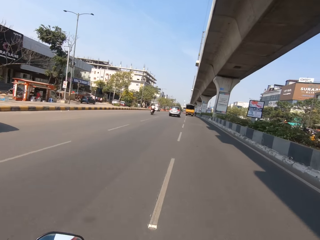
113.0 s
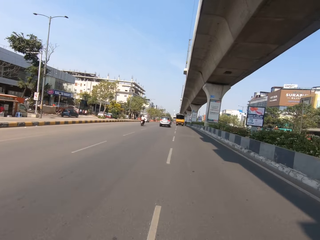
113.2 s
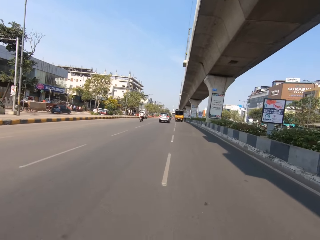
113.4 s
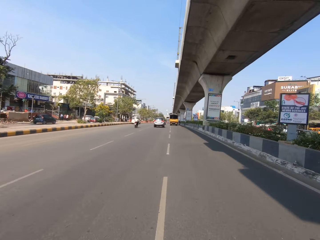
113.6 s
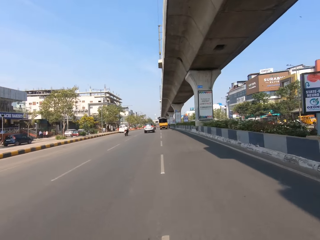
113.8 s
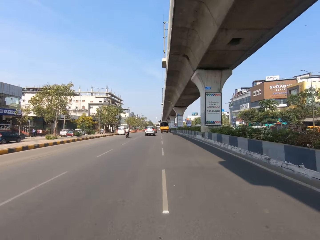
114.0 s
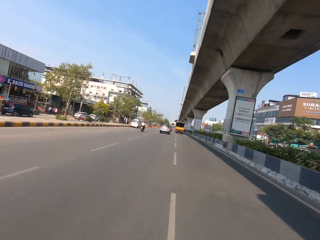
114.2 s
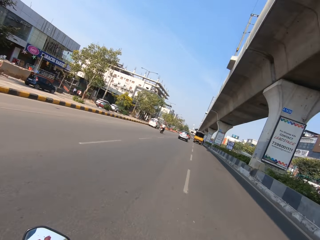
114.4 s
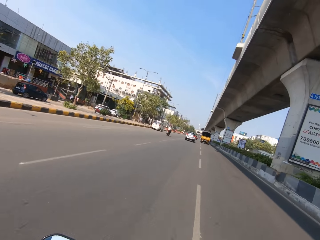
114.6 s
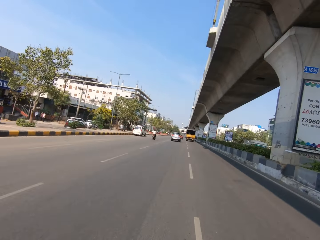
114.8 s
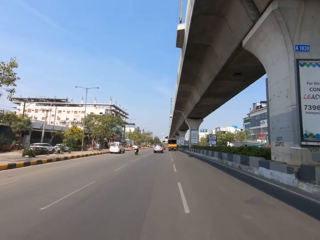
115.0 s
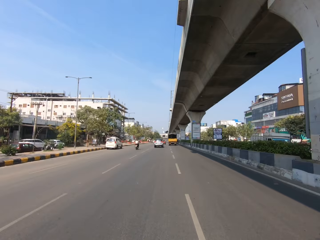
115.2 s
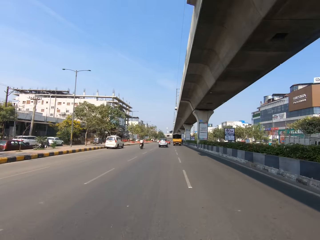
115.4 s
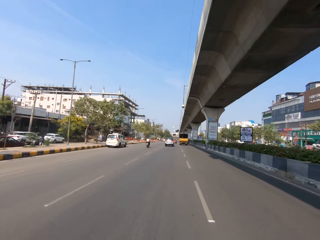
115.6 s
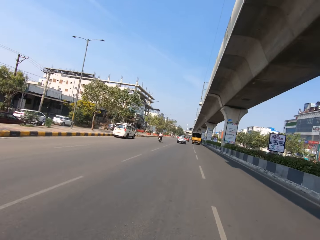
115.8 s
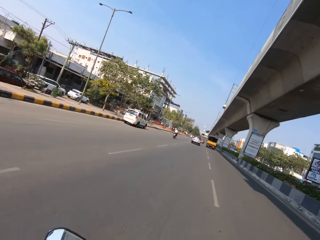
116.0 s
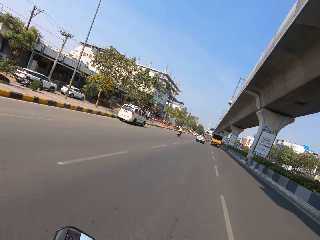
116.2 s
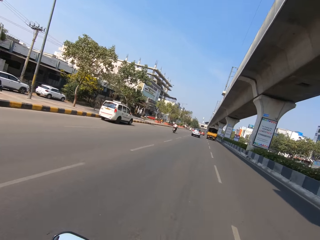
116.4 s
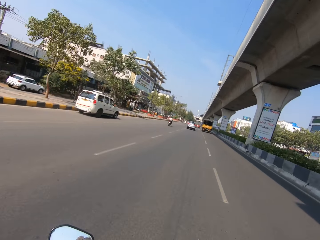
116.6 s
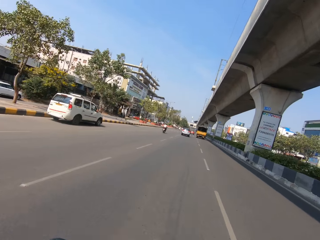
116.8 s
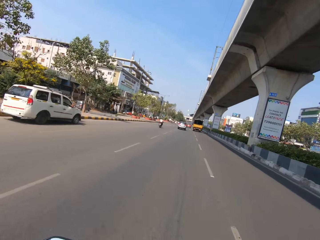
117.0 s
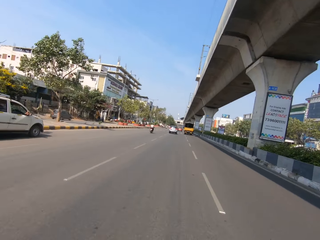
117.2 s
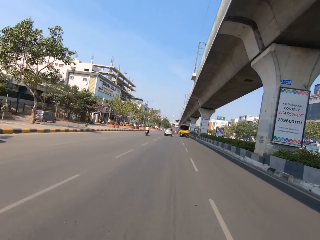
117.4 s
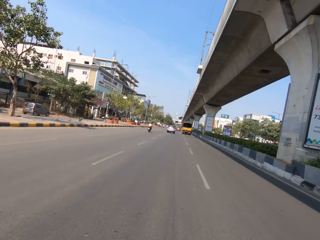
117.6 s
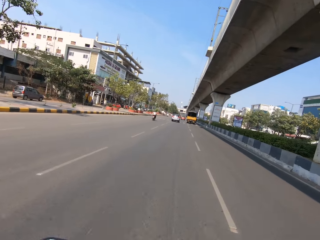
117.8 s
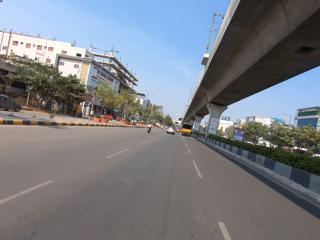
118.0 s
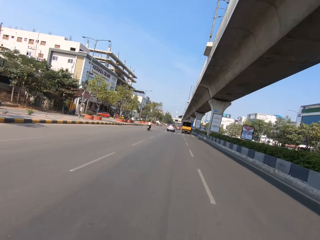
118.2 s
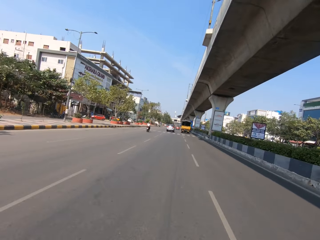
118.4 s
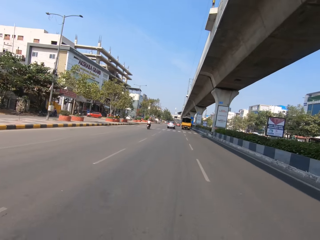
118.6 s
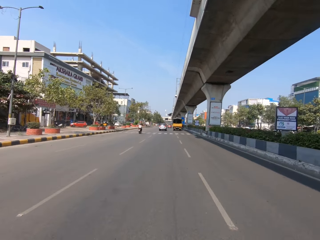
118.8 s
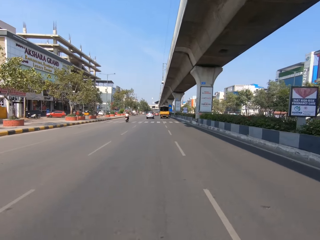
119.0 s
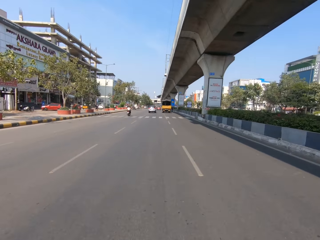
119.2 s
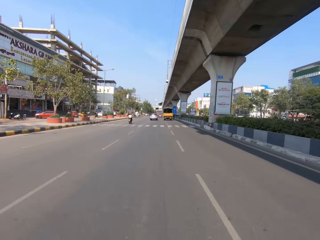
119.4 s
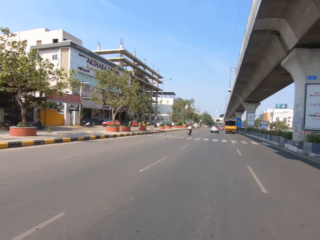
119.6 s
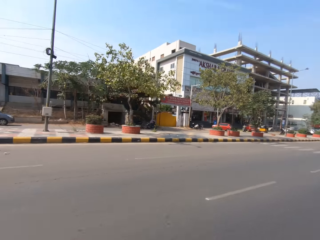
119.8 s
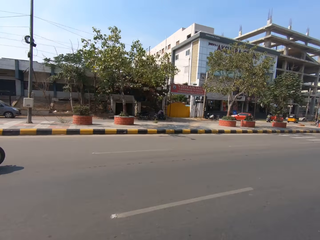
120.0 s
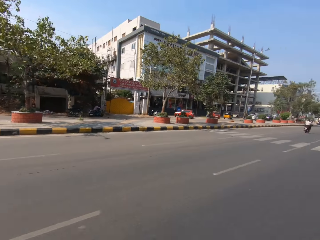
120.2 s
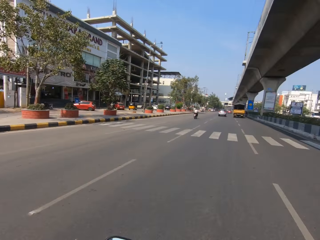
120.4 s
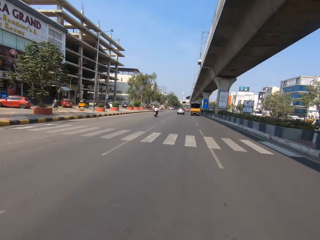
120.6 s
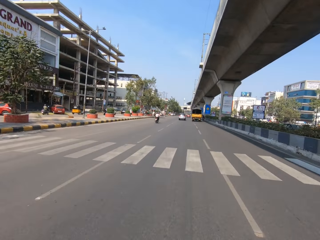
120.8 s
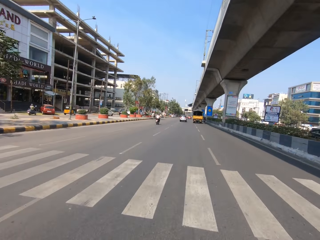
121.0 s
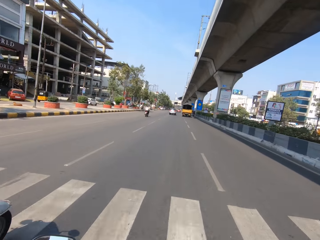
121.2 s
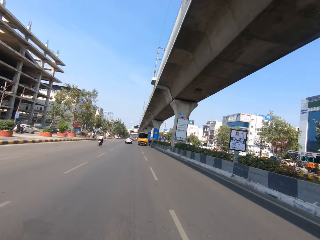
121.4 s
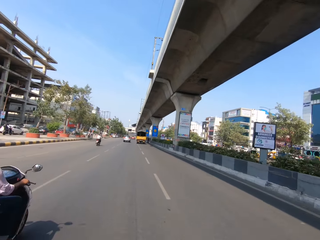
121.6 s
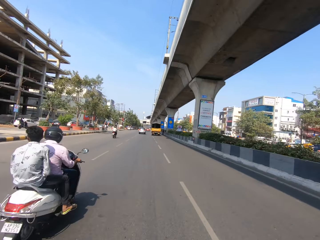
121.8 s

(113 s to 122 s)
The camera wearer talks to a man. The man talks to the camera wearer.

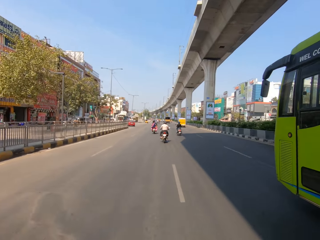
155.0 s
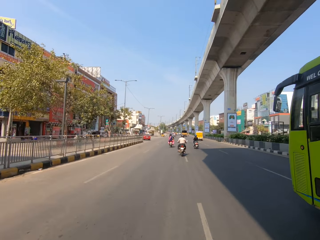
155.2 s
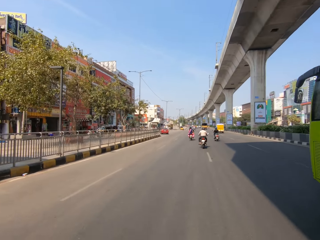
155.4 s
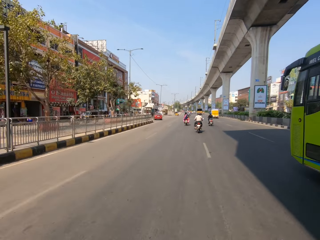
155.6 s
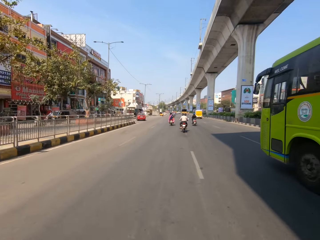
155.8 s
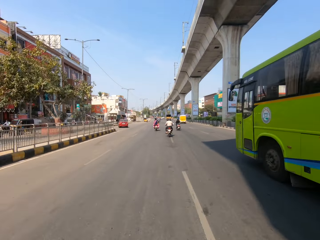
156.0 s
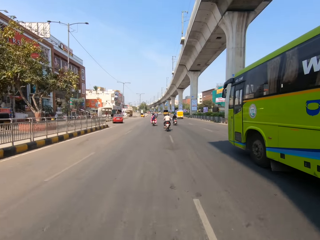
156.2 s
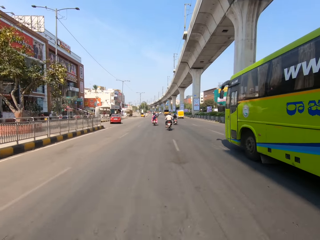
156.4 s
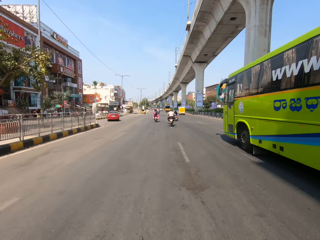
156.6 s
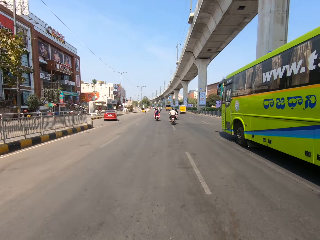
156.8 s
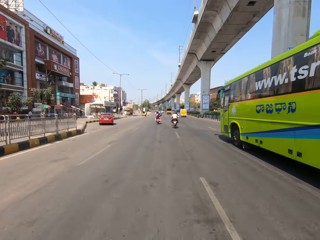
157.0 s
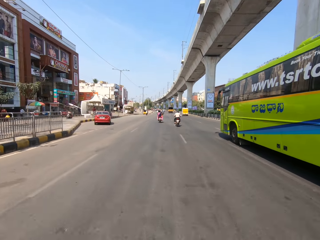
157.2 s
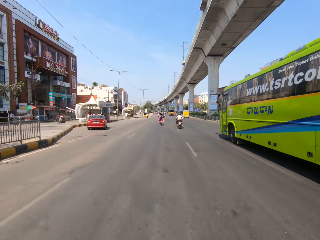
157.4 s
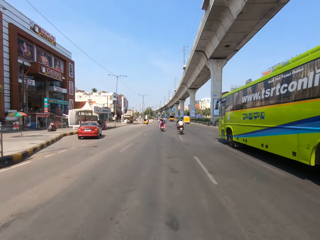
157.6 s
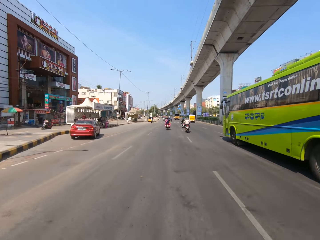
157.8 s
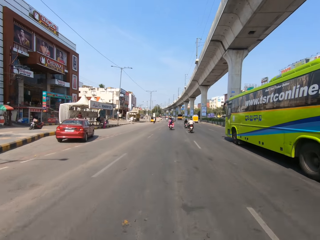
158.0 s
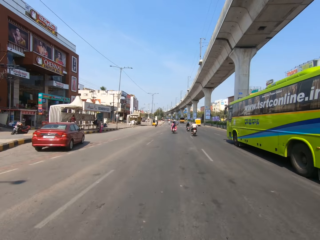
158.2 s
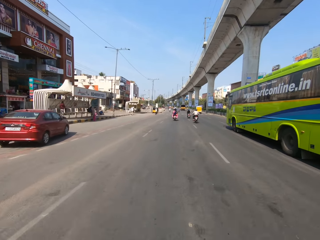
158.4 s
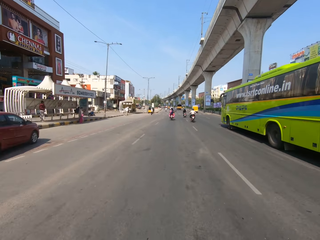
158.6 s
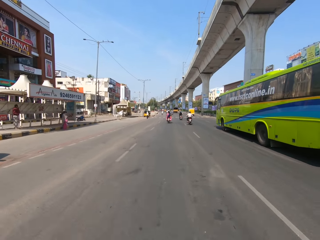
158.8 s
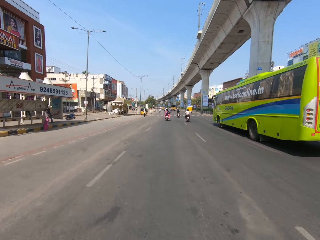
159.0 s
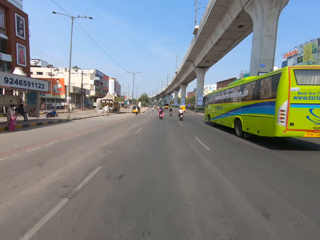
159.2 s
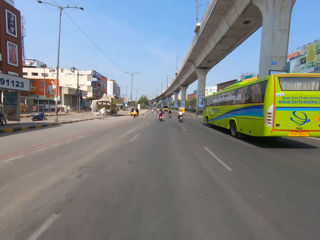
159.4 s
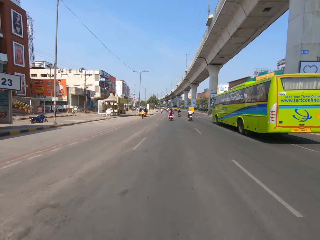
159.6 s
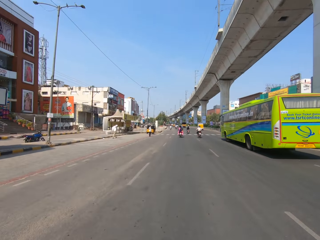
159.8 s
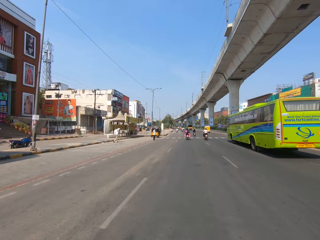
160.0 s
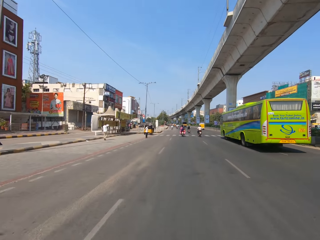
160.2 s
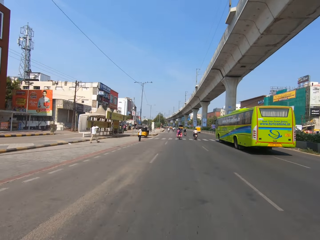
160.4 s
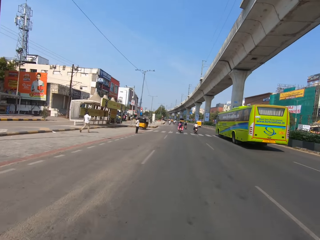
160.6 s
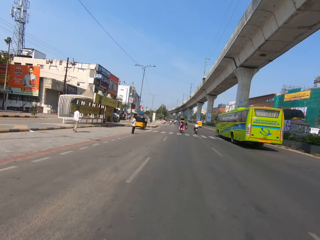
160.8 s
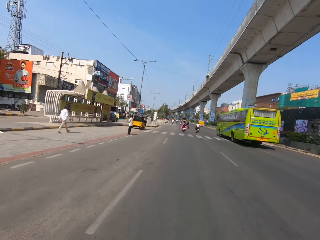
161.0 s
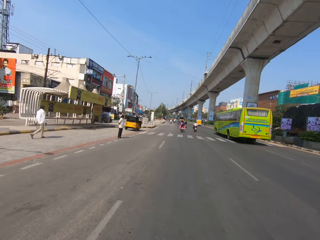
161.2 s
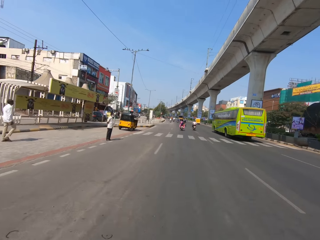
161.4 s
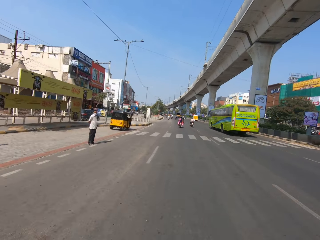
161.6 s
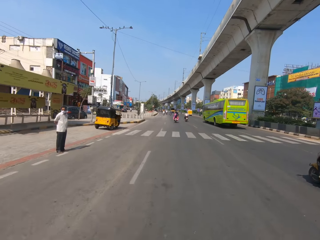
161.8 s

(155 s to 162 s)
The camera wearer rides a motorcycle on the road.

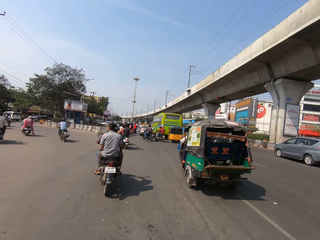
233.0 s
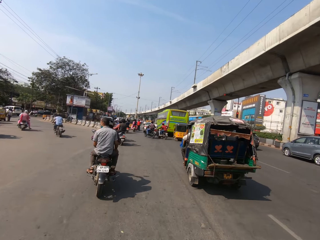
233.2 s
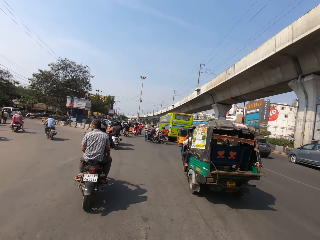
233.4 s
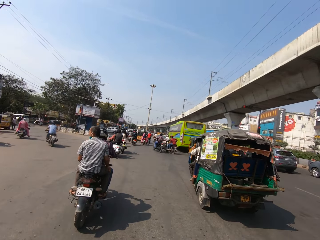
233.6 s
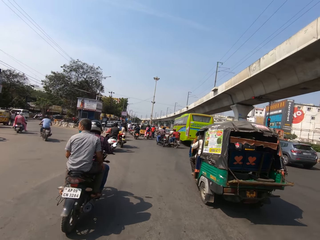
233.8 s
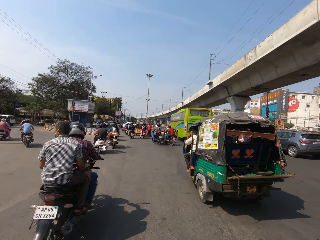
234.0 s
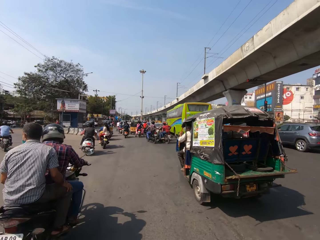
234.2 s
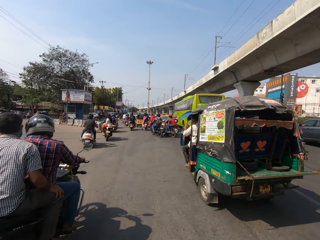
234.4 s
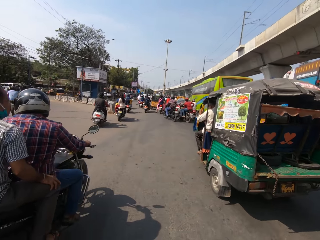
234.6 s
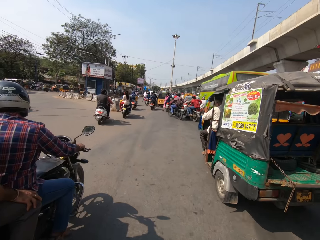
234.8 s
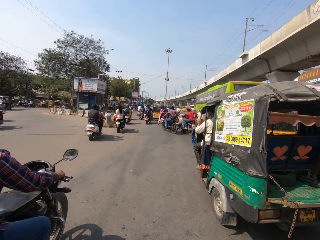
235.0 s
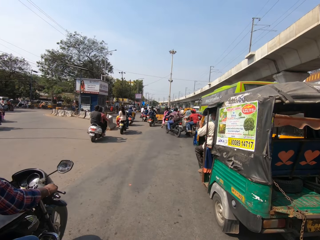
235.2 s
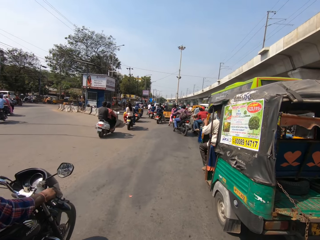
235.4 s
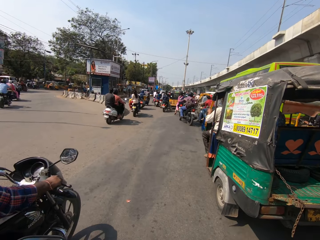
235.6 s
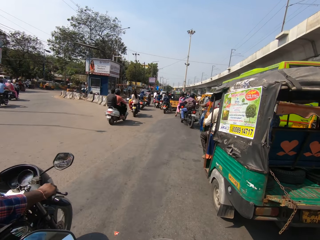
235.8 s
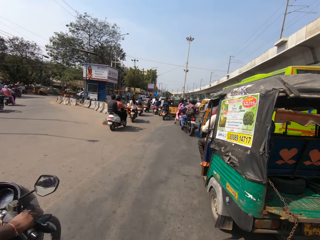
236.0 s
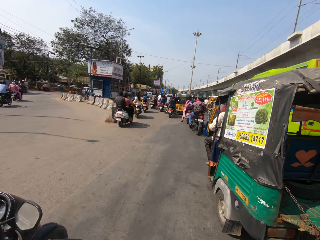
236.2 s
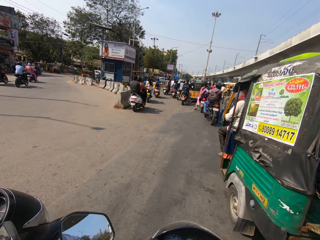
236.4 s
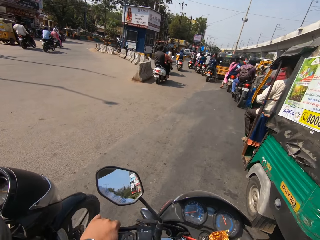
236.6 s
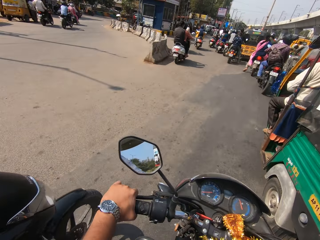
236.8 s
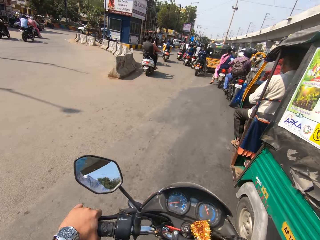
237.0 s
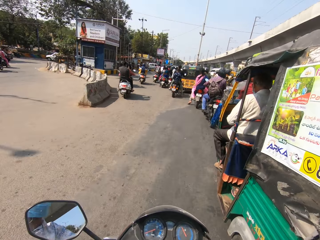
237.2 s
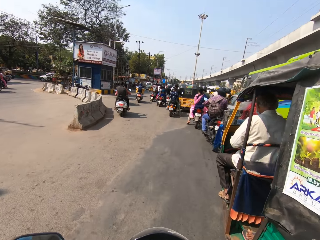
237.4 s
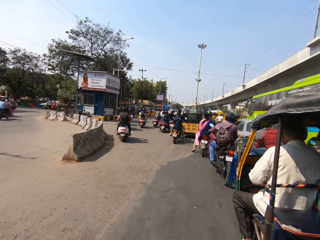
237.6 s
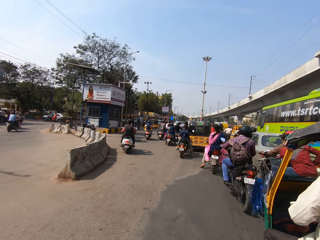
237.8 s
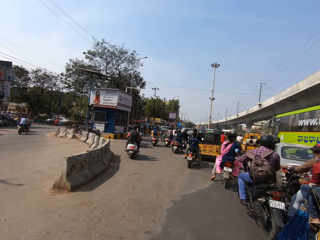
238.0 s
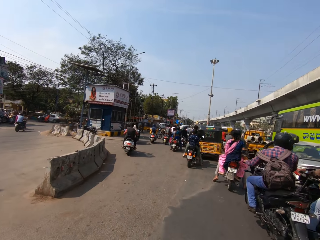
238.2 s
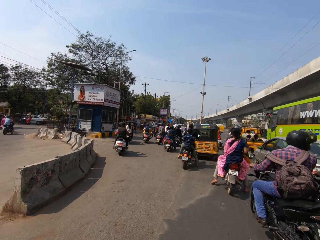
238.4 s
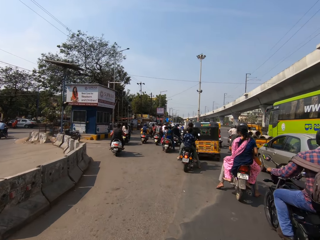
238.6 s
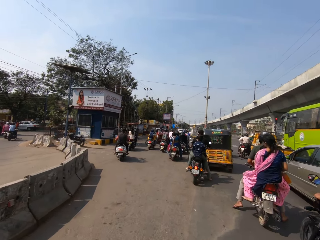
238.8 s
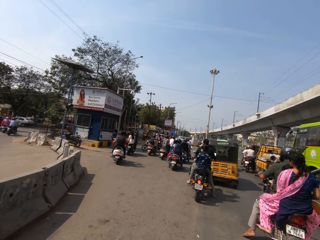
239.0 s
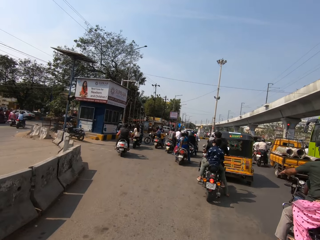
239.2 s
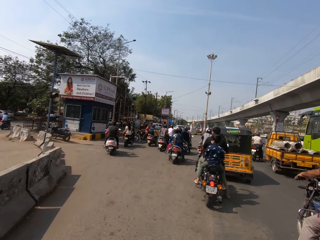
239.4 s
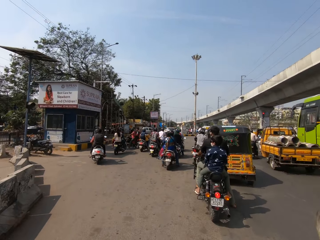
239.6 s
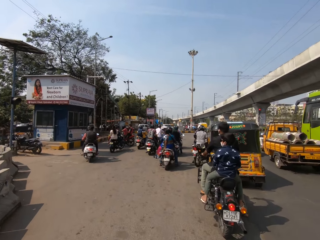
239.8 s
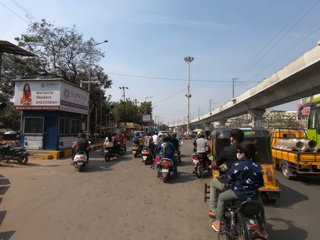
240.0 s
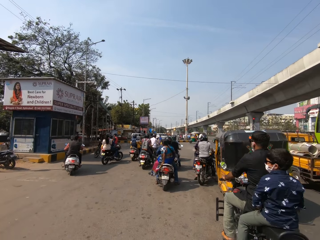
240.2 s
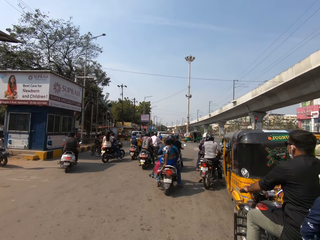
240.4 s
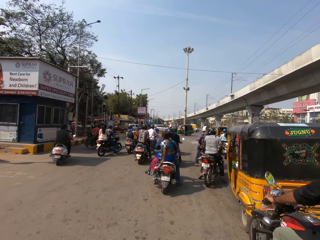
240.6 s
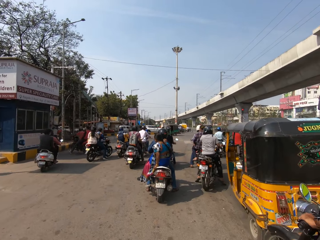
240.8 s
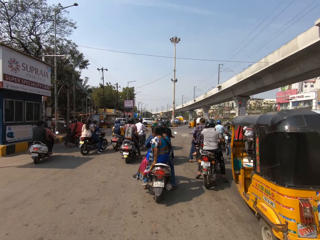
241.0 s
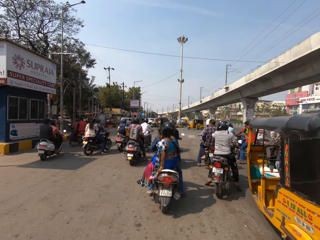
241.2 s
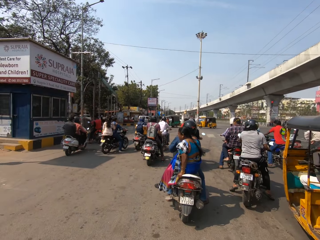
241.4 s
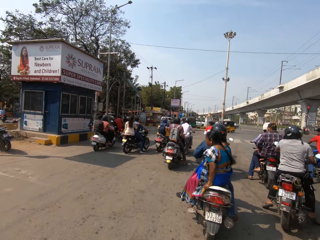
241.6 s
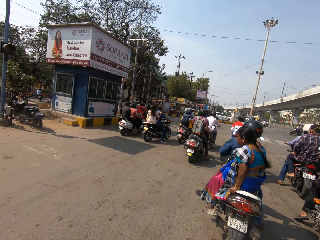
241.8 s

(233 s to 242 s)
The camera wearer slows down. A man talks to the camera wearer.
